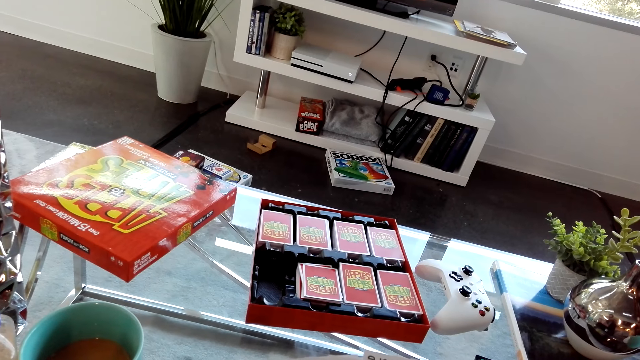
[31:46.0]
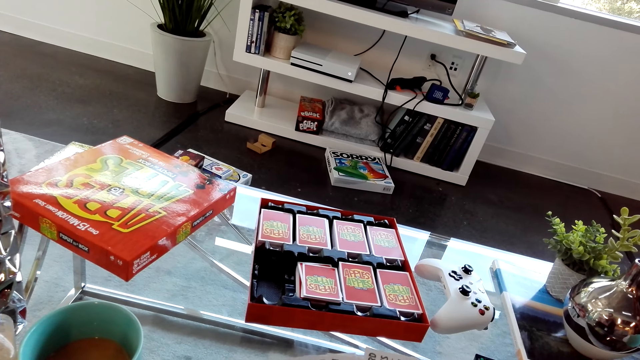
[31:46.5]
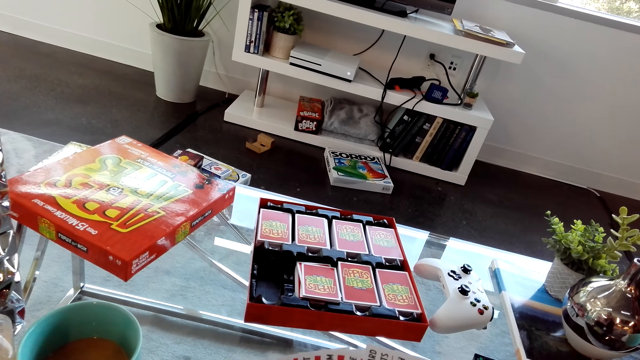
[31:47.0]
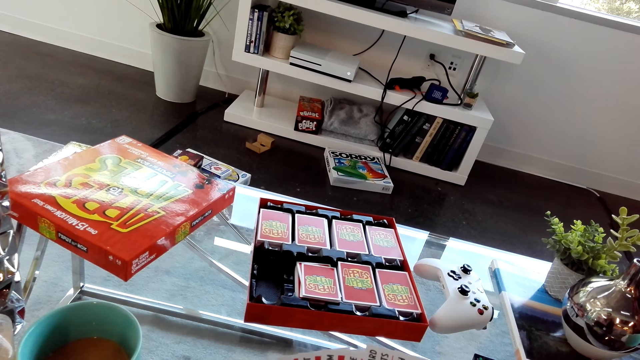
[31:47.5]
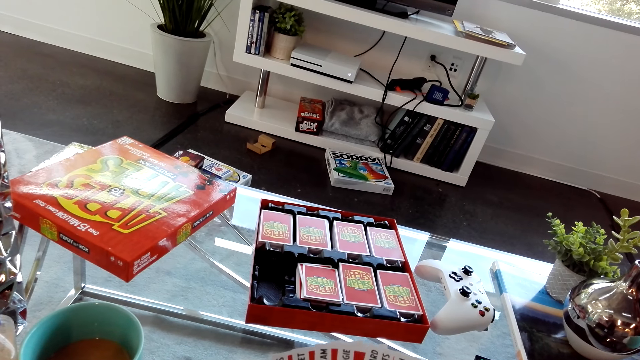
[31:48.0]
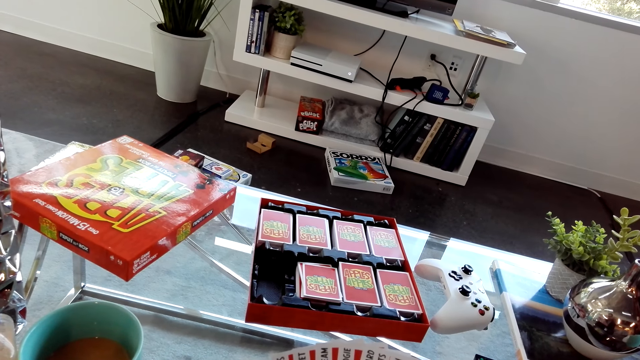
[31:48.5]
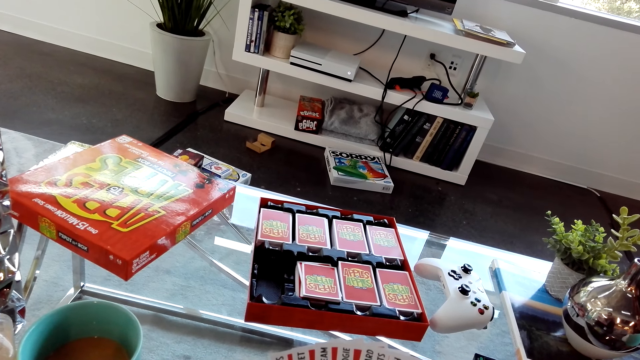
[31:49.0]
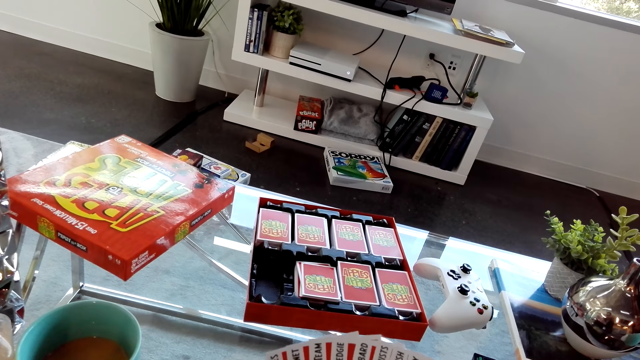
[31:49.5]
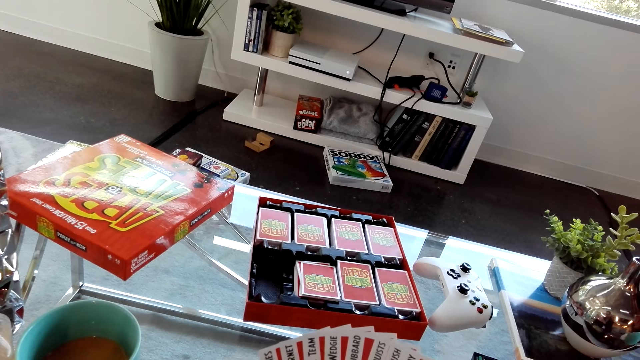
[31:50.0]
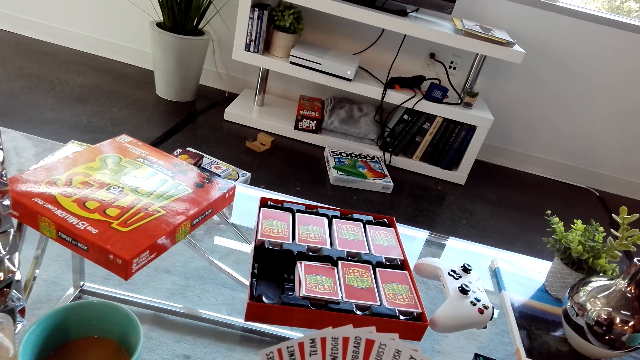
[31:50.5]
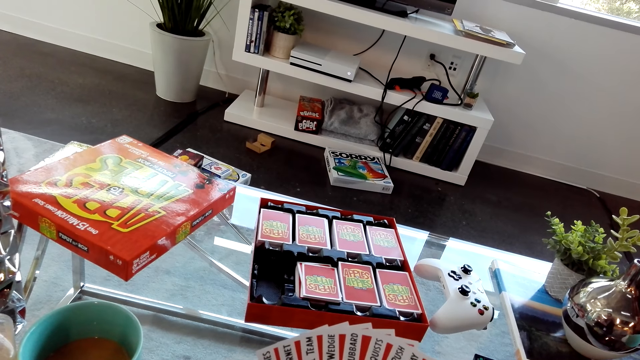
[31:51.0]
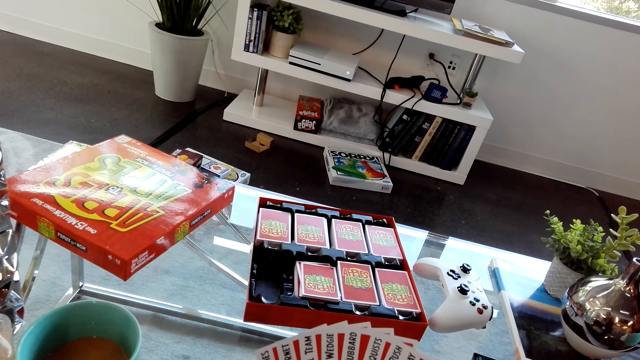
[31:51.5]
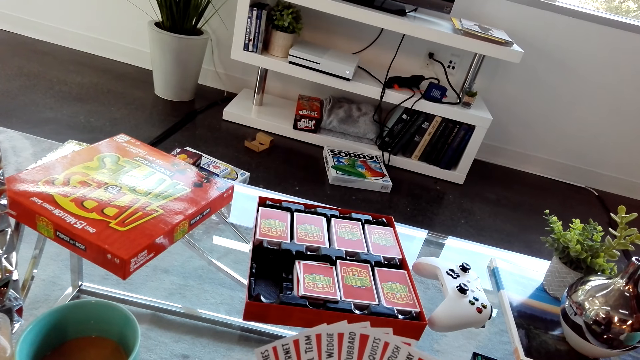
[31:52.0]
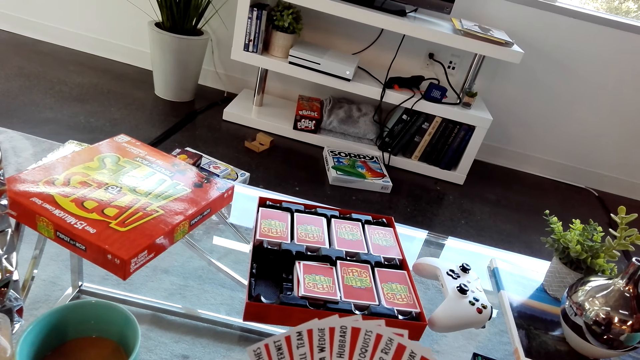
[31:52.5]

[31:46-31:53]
The camera wearer stares at the cards in his hands.

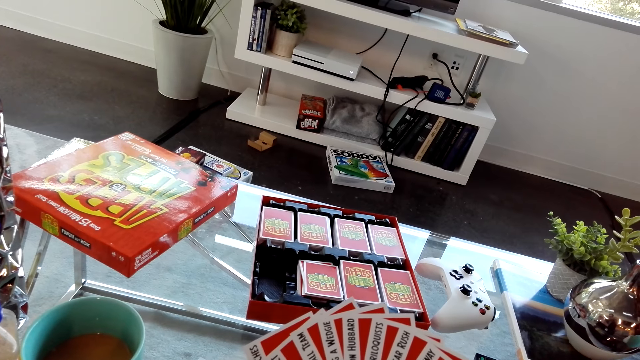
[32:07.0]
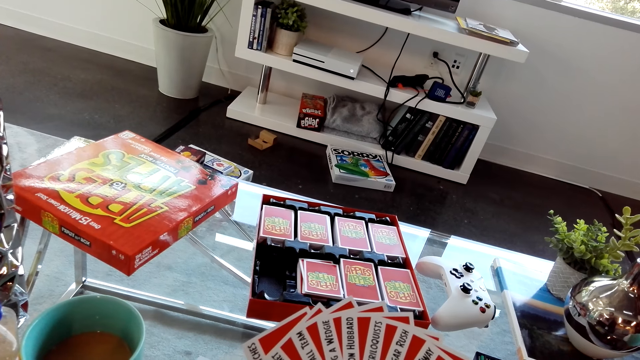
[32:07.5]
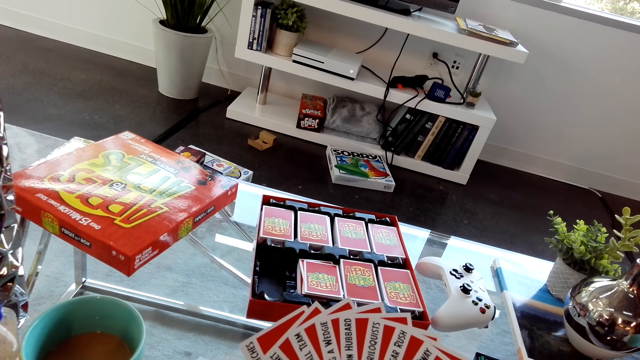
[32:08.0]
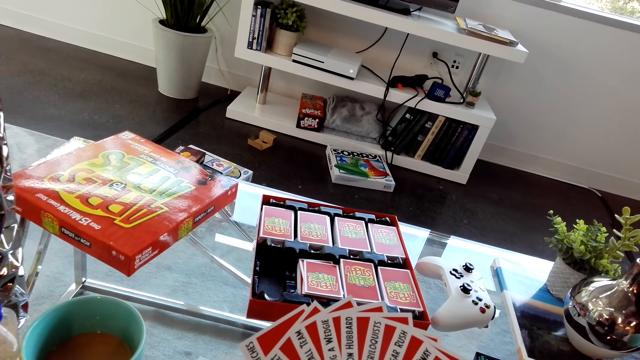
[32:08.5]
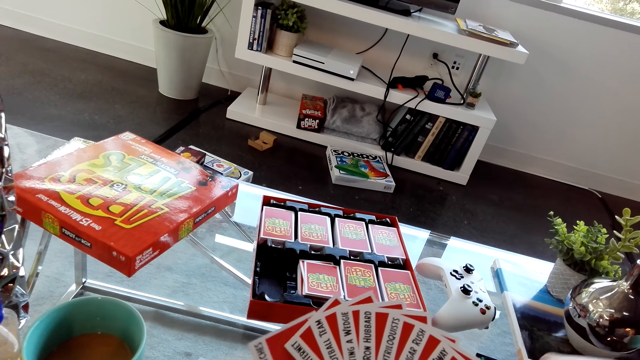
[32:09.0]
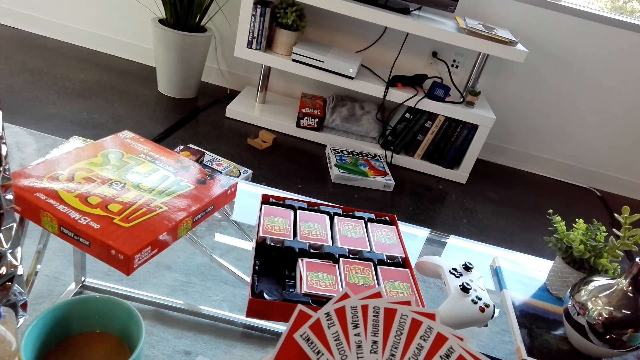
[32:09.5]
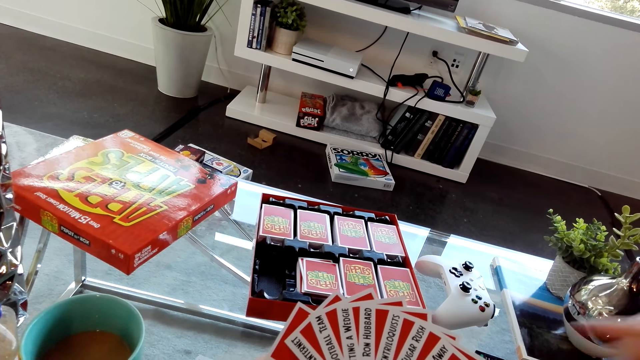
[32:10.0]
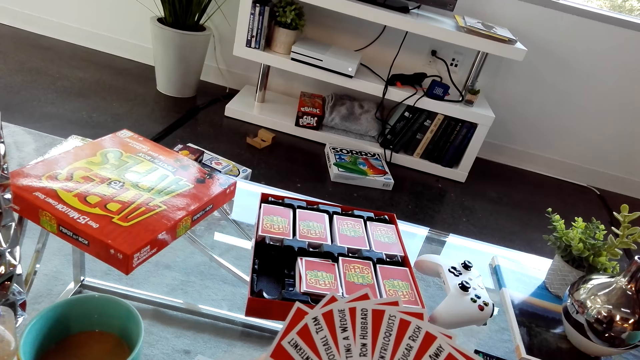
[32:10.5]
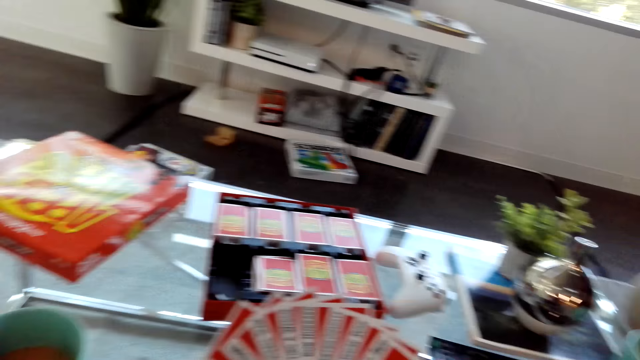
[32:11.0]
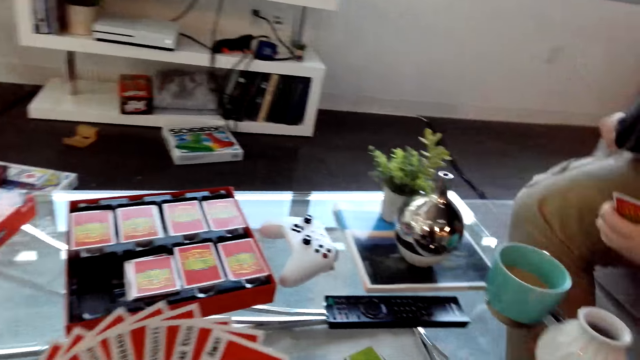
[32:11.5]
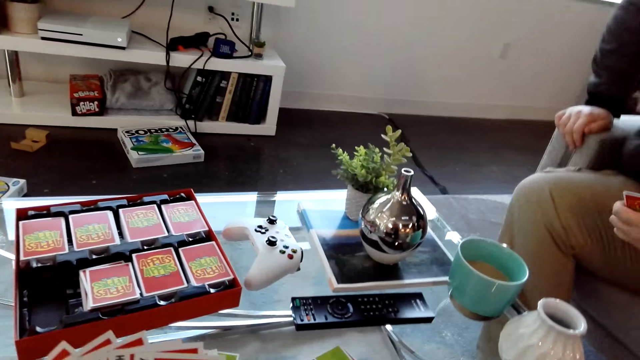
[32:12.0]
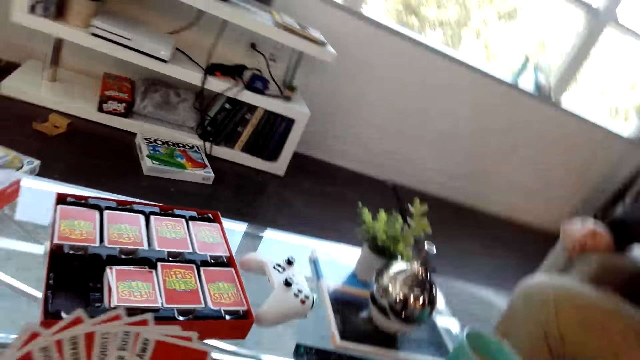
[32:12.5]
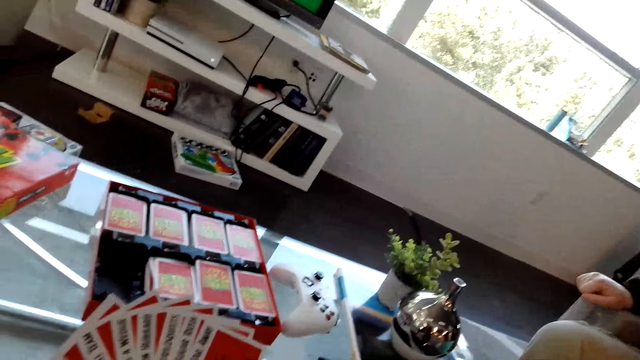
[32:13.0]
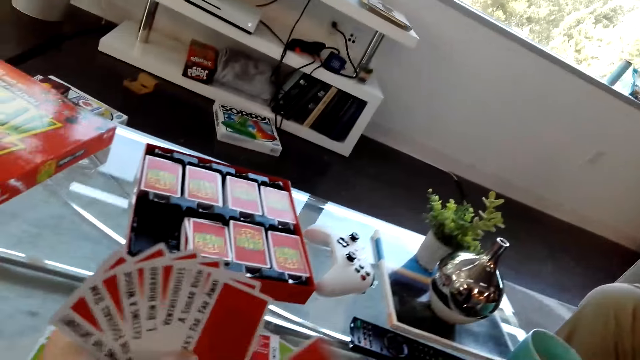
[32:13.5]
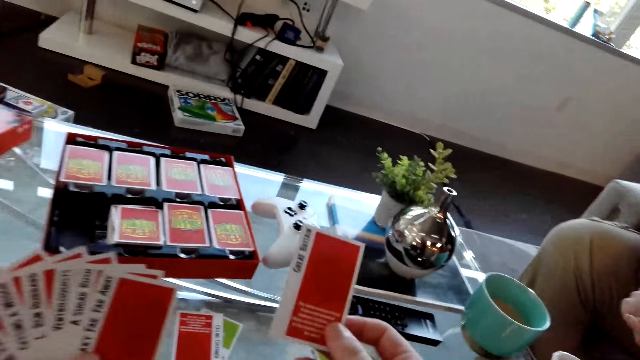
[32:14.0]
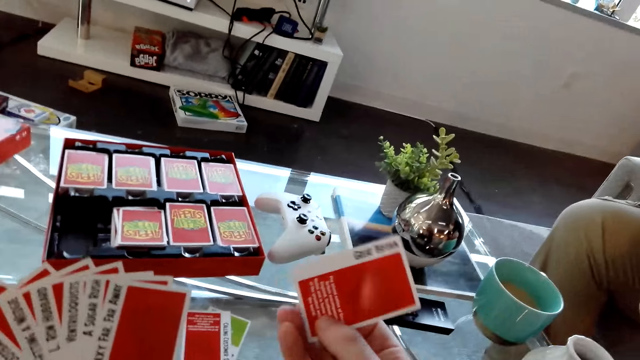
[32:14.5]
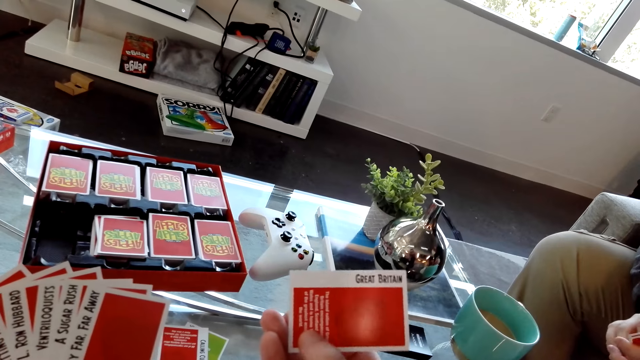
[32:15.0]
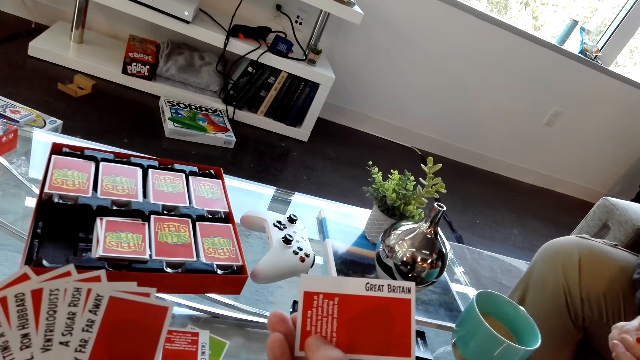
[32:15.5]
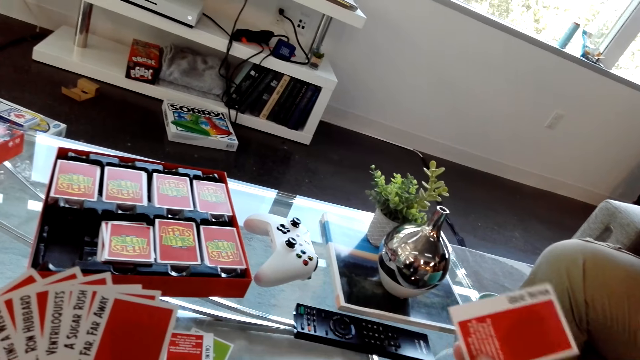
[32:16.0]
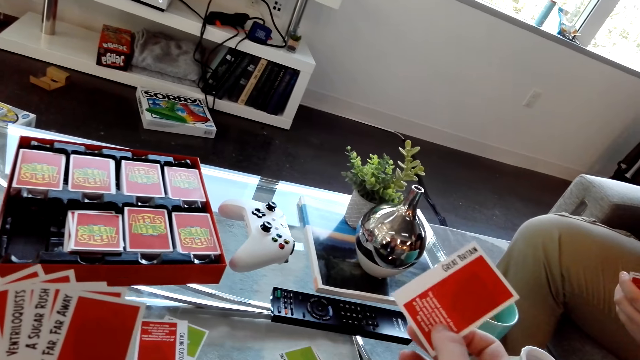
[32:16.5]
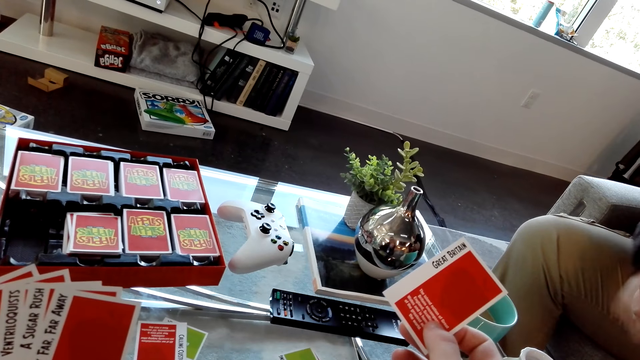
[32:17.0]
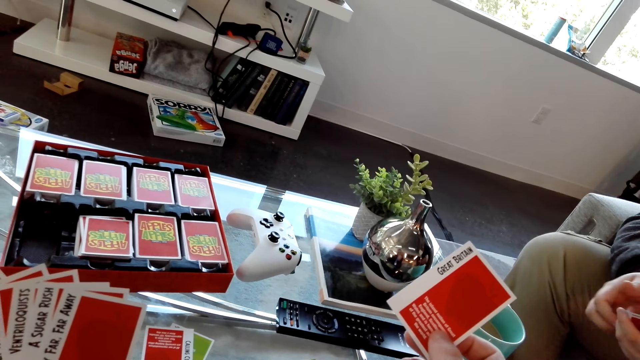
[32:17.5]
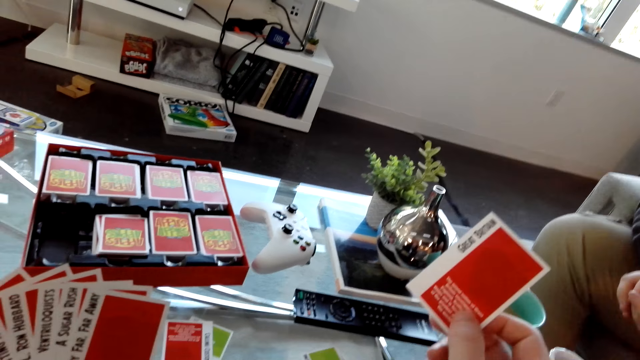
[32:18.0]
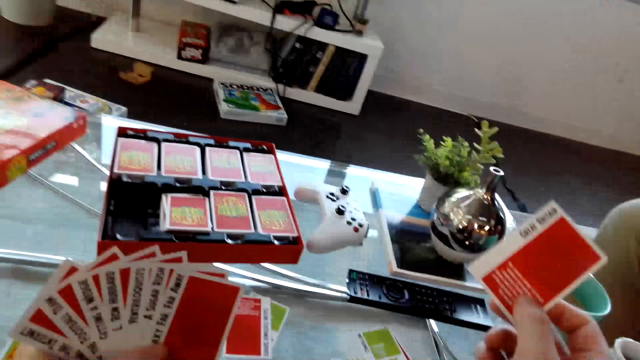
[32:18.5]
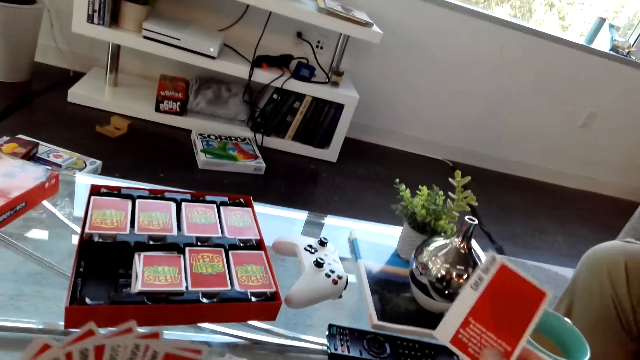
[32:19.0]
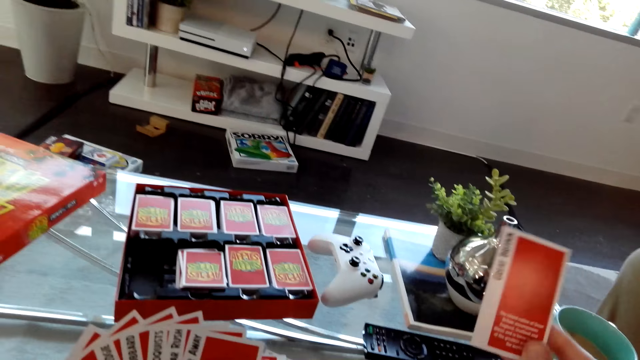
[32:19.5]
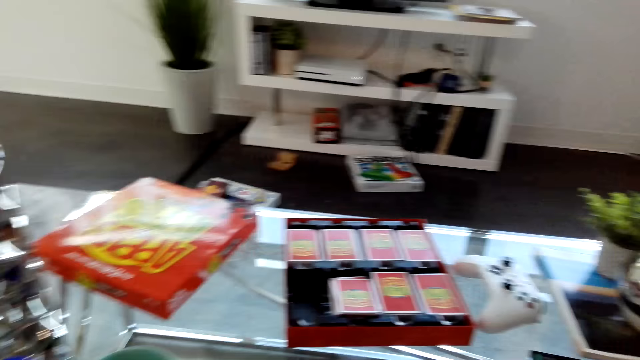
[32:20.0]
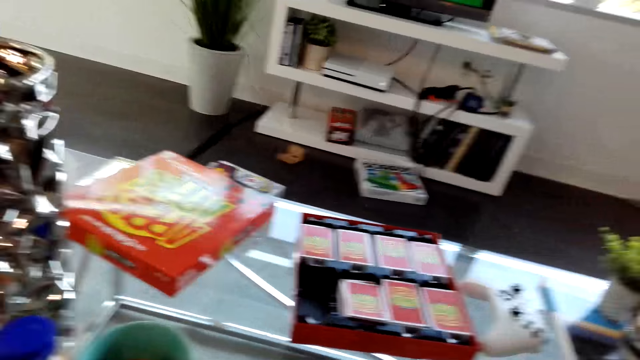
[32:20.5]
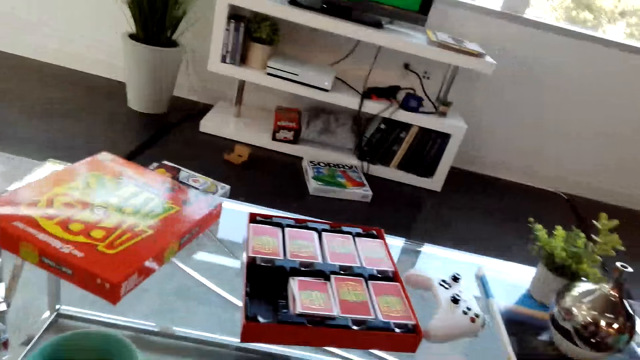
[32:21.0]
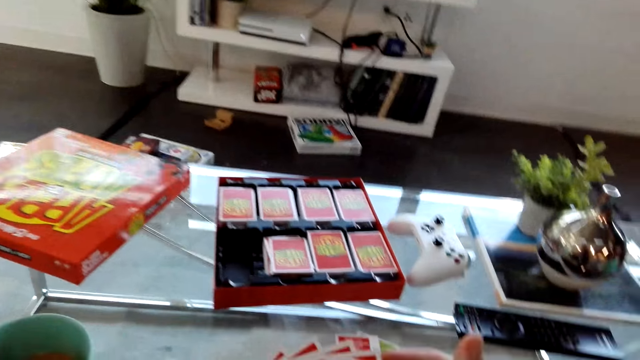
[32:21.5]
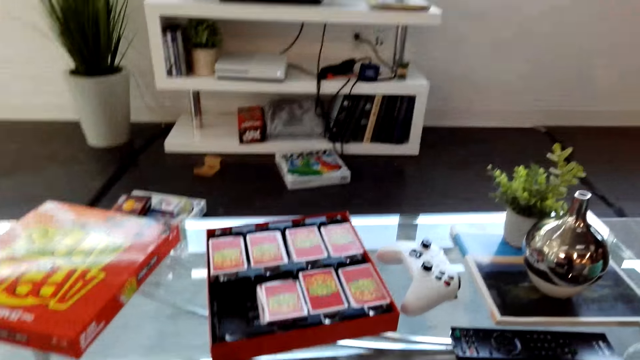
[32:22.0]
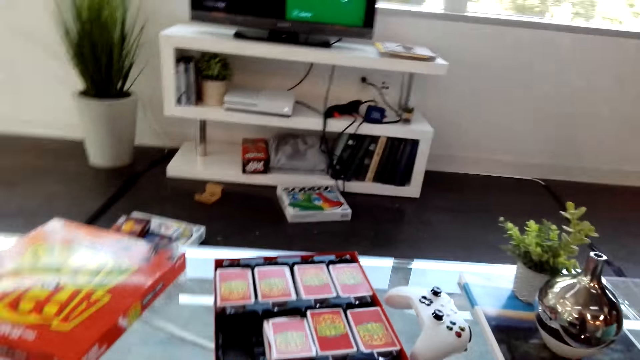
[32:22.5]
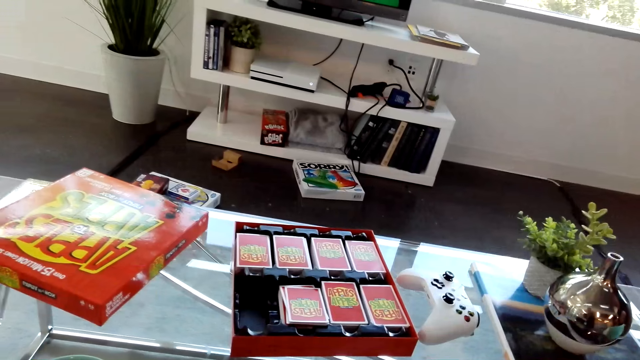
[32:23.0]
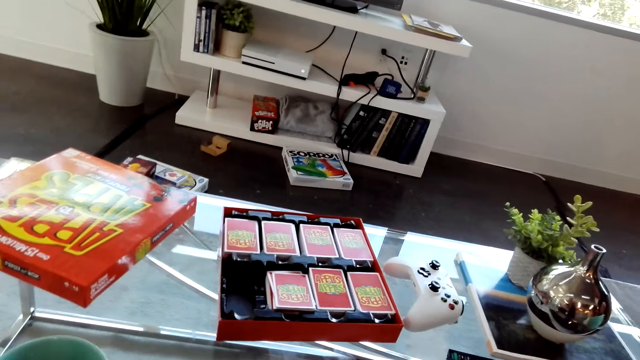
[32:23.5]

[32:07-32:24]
A person dialogues with the camera wearer. The person picks a card from the table. The camera wearer dialogues with the person. They select a card.
